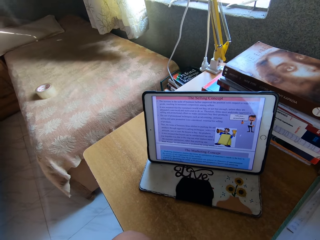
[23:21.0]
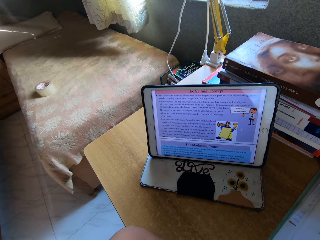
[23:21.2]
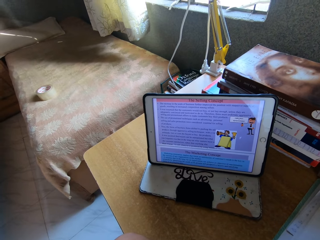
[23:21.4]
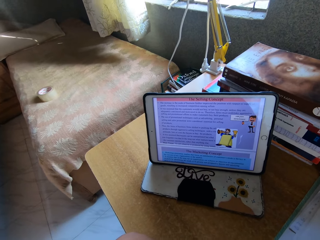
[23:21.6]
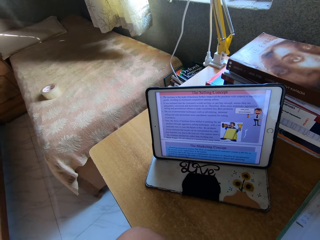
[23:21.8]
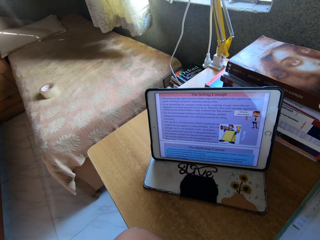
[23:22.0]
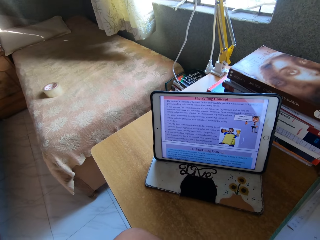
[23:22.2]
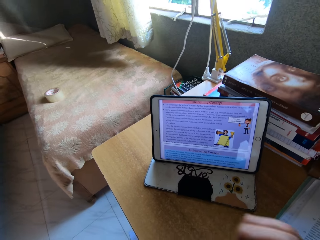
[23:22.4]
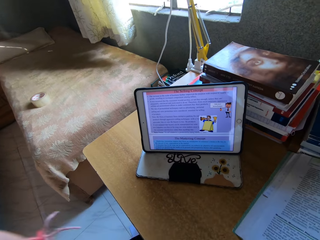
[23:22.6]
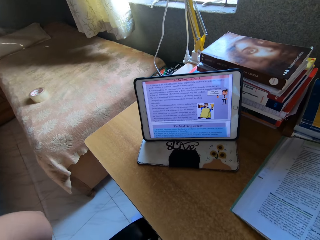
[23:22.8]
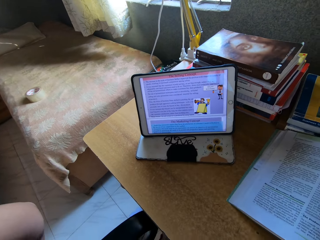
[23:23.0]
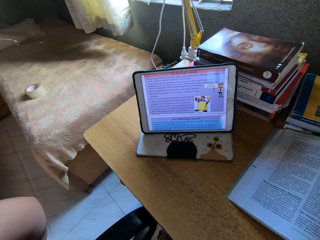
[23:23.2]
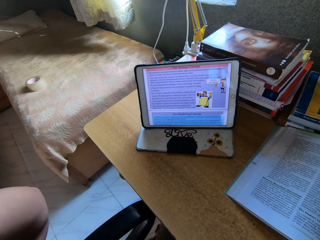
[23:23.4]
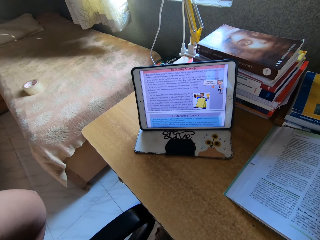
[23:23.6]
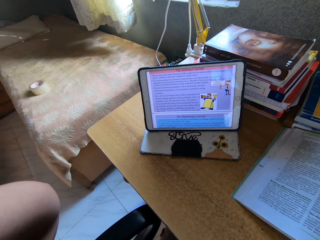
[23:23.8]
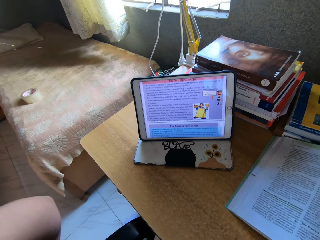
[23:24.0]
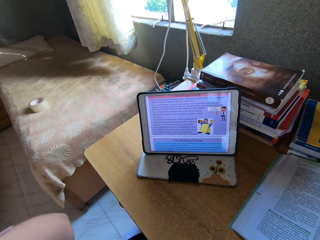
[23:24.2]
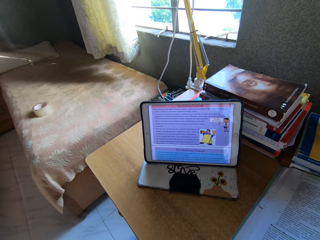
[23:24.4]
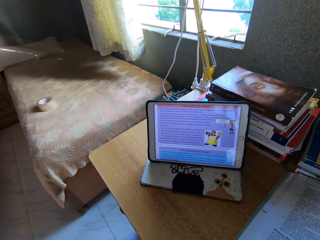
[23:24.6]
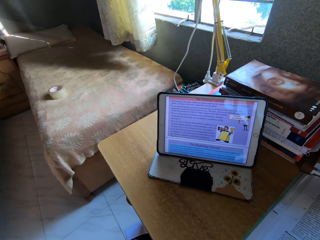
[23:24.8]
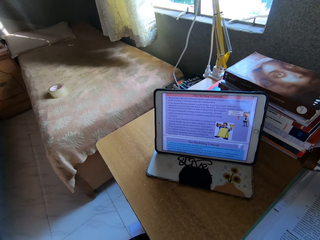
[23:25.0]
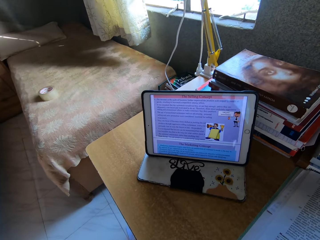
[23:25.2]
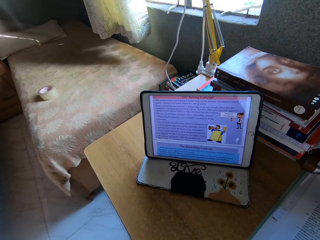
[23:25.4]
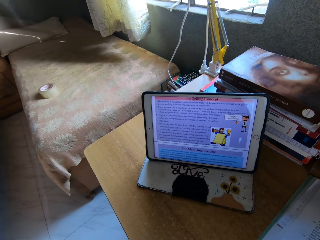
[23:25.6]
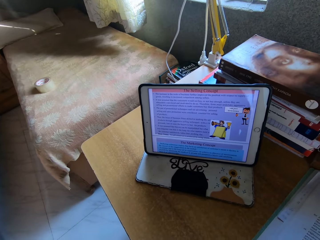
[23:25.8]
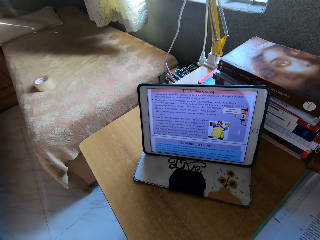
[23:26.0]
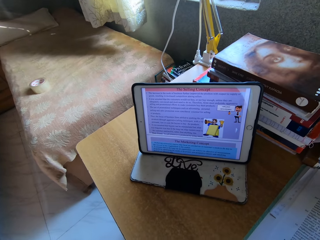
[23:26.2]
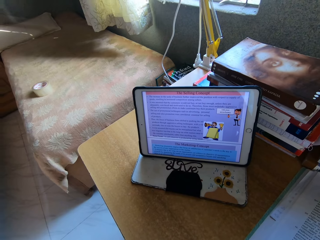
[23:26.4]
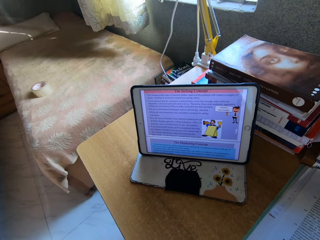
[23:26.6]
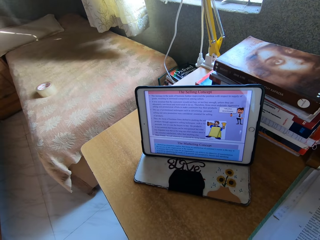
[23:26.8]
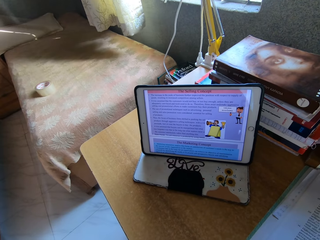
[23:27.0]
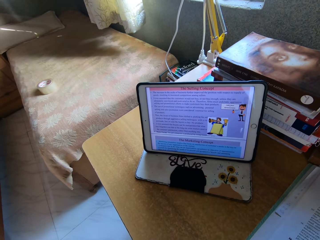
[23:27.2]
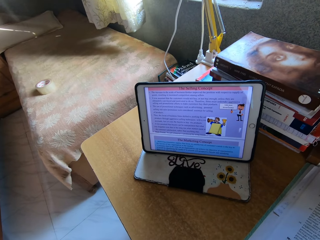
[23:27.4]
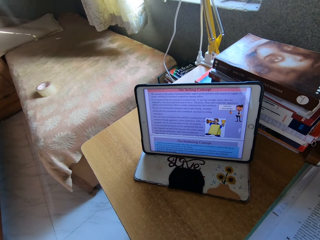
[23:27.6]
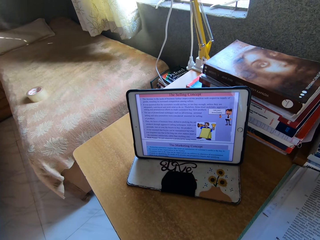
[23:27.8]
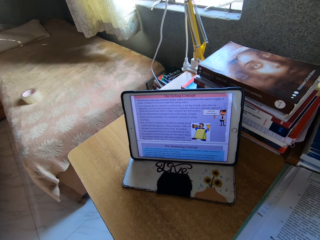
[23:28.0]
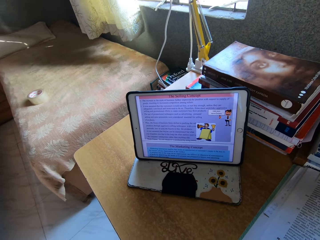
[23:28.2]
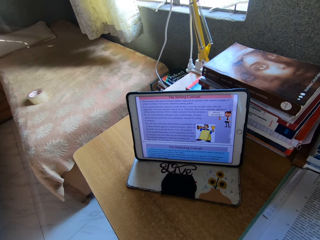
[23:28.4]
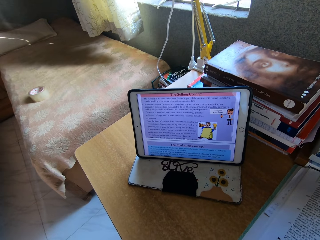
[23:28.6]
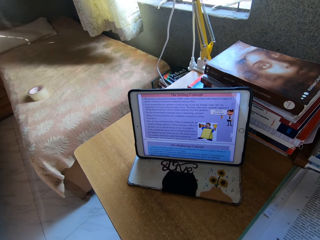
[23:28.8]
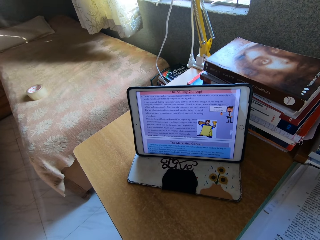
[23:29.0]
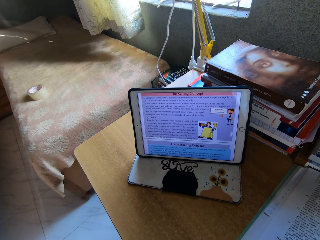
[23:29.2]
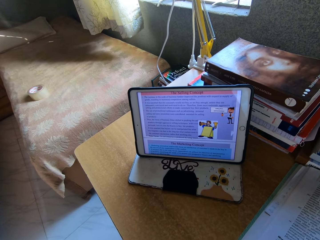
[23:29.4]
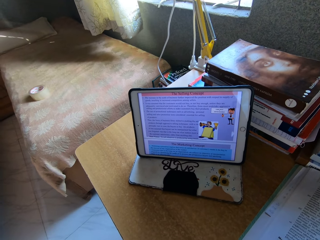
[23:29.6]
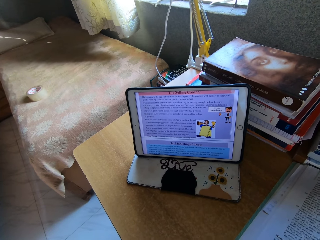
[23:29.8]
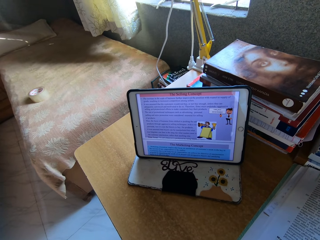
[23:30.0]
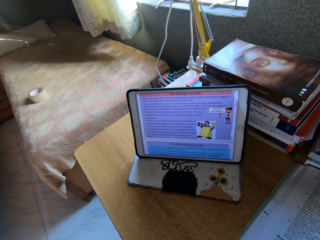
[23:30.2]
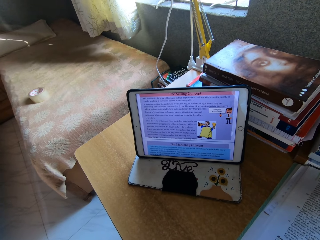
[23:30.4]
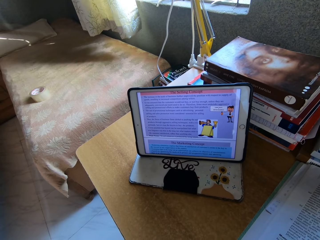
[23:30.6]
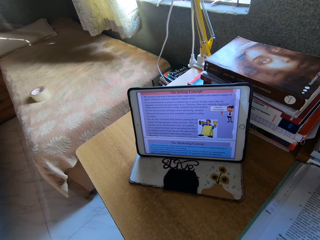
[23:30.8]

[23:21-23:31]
The camera wearer carries her hands up. She stares at the cellphone.

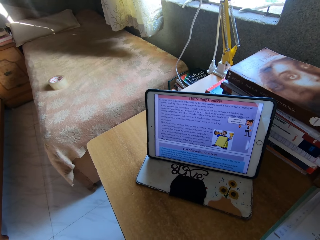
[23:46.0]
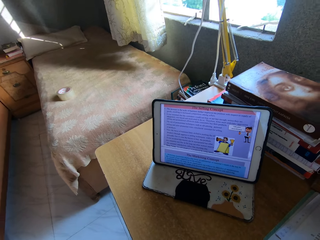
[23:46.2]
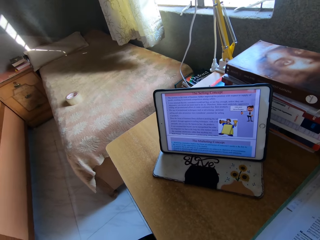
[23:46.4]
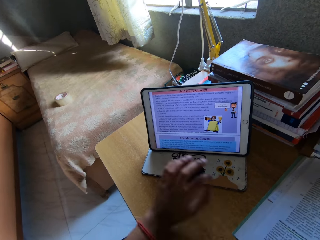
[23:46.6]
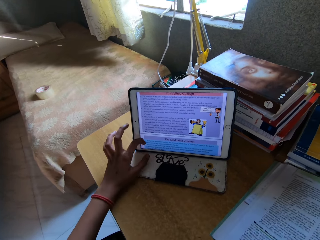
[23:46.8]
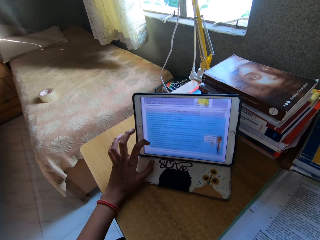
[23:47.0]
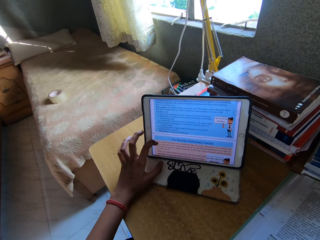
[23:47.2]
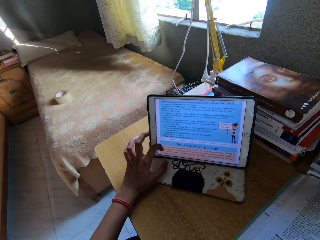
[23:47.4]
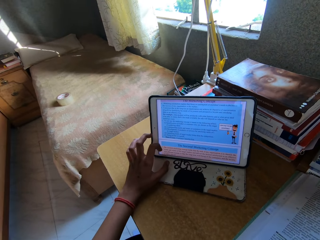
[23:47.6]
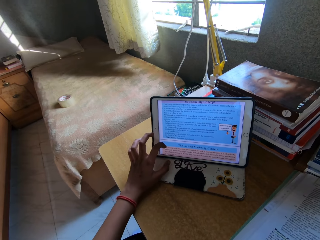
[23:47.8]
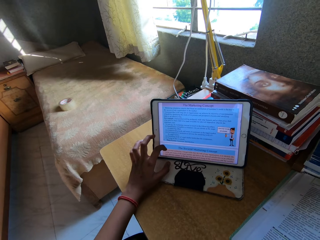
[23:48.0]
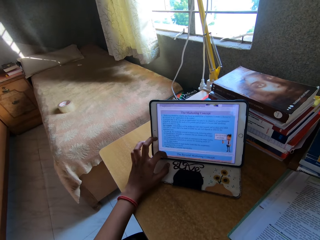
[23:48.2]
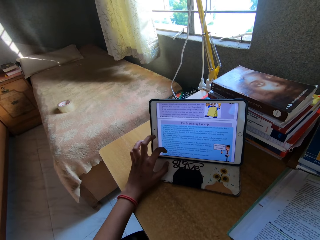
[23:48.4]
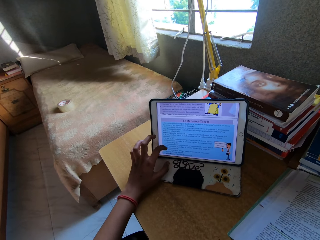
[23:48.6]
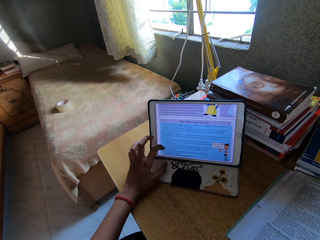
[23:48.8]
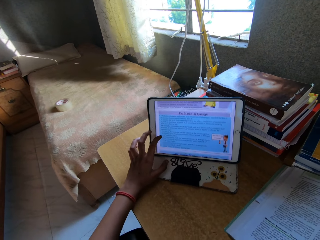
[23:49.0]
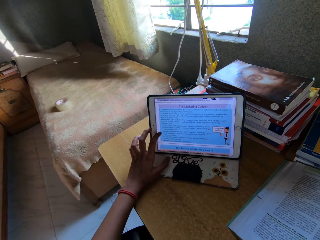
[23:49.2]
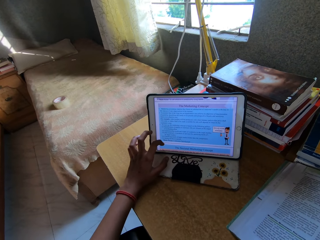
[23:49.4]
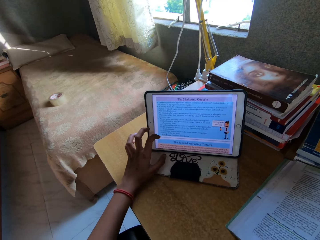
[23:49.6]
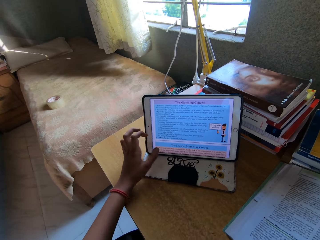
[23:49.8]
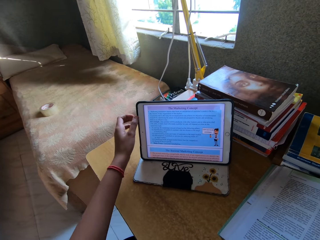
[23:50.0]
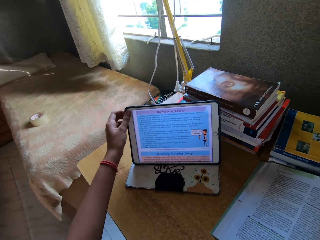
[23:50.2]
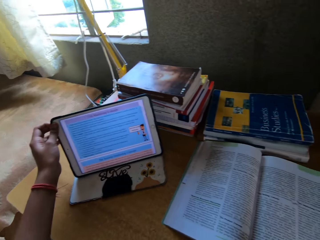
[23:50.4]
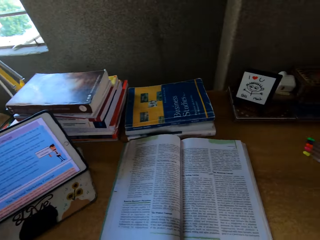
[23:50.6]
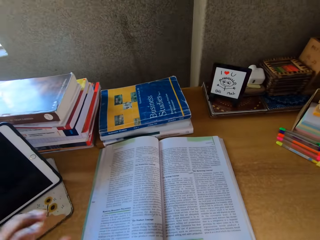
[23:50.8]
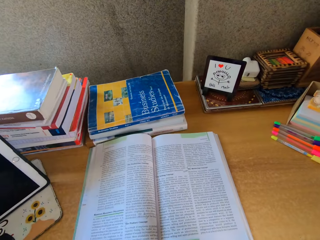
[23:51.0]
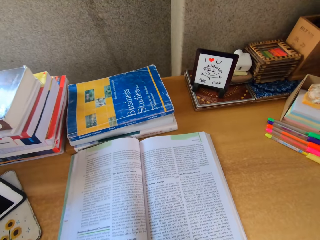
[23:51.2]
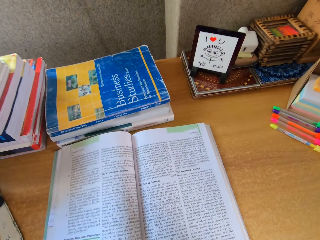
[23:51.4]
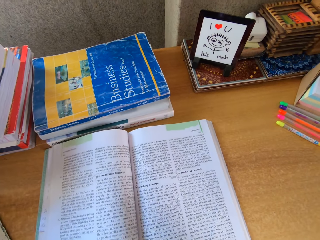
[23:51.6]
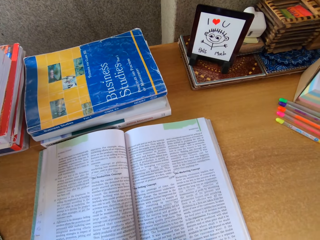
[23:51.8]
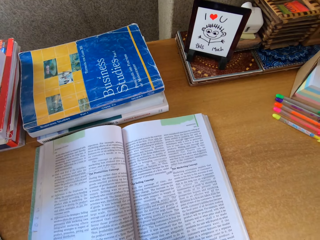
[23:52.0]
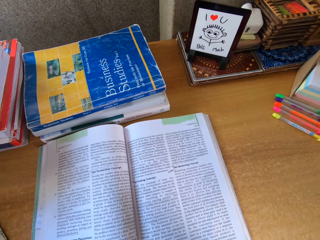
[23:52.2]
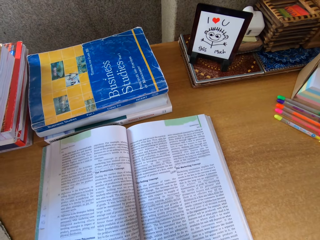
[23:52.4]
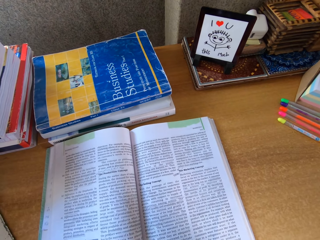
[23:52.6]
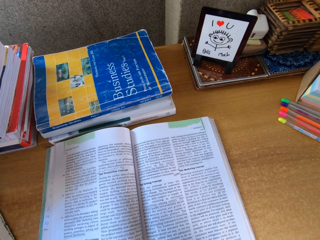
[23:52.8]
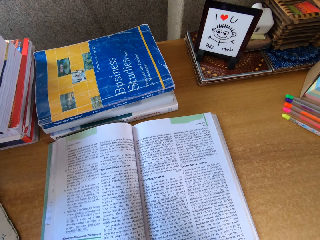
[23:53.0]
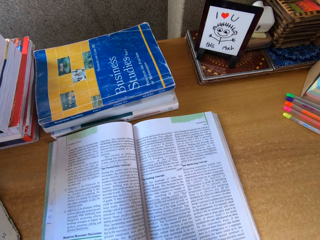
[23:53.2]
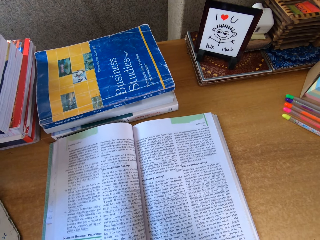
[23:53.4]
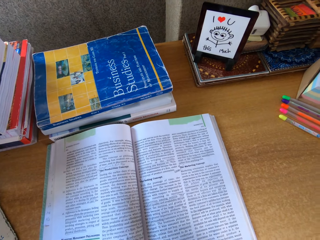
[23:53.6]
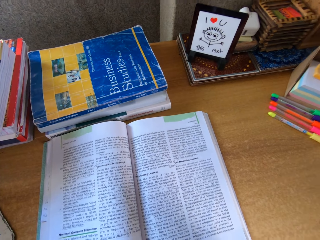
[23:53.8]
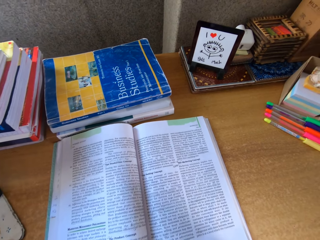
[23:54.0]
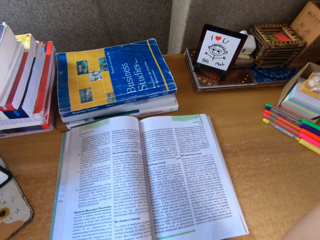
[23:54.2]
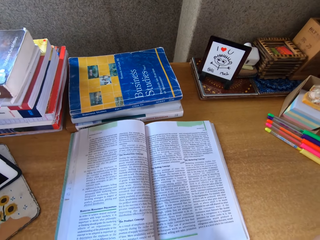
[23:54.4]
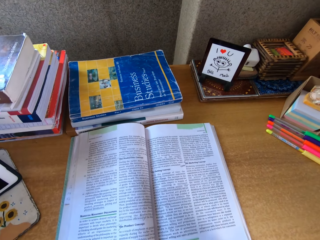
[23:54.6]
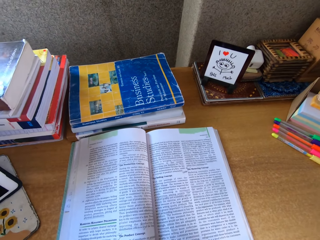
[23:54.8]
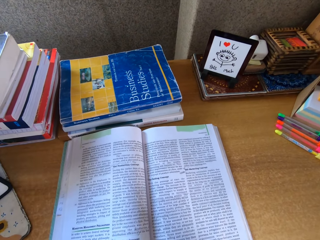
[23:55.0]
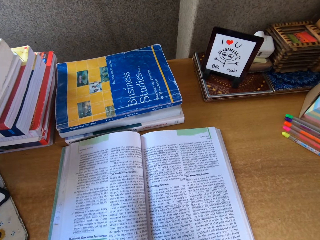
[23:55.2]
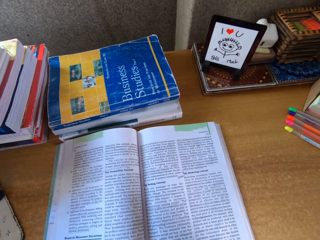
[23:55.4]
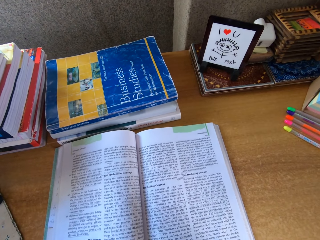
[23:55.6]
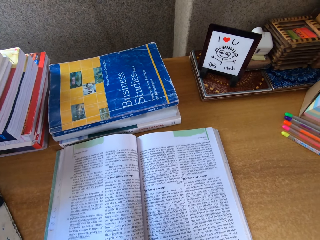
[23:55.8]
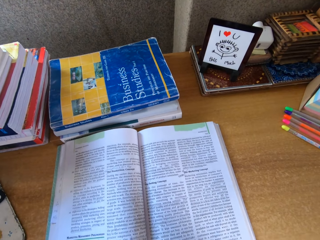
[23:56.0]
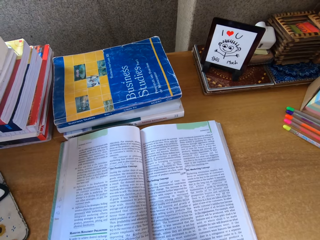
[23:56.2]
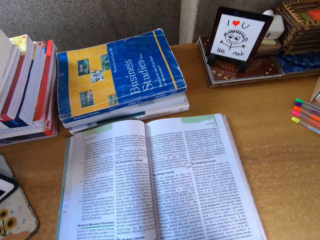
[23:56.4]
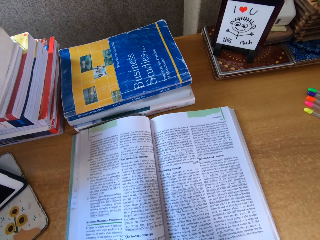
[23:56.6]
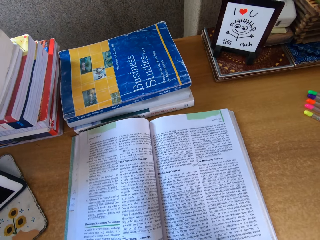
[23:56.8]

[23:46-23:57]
The camera wearer scrolls on the cellphone. They read the book.
